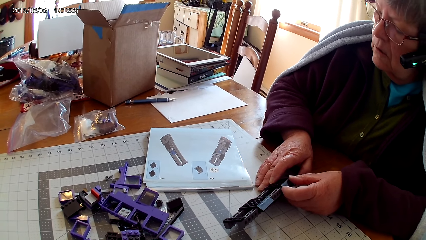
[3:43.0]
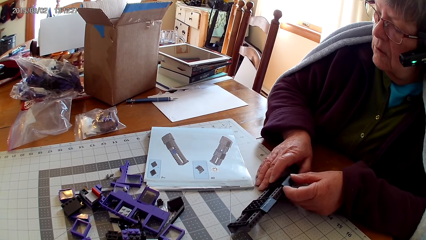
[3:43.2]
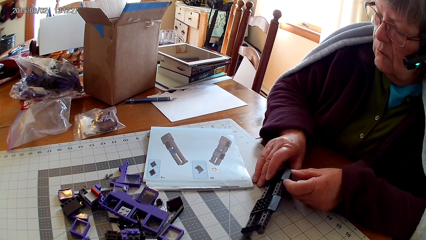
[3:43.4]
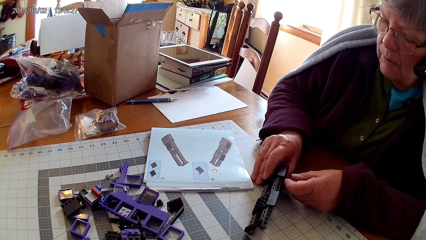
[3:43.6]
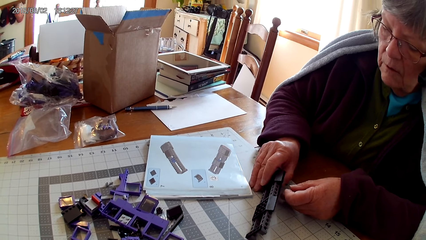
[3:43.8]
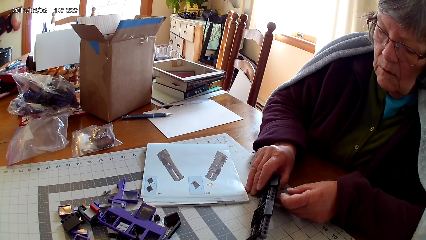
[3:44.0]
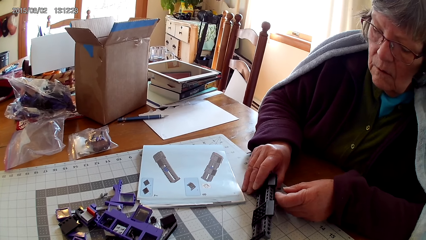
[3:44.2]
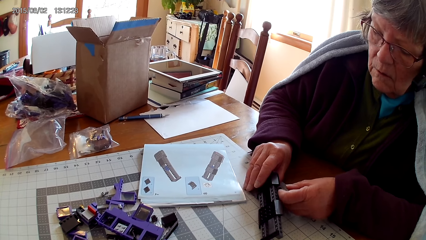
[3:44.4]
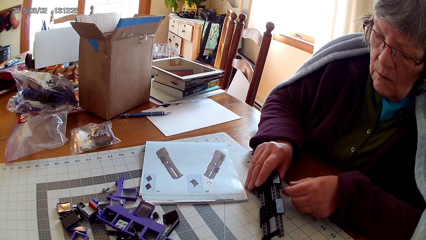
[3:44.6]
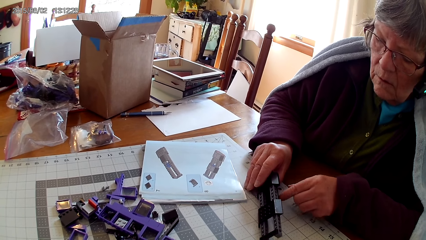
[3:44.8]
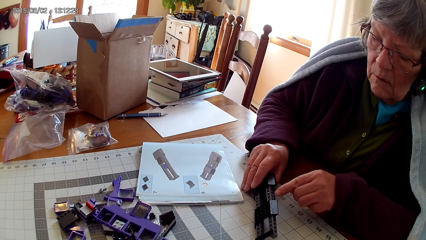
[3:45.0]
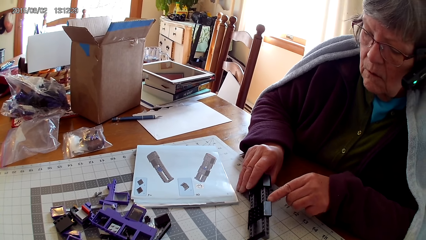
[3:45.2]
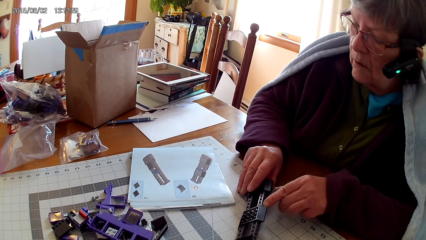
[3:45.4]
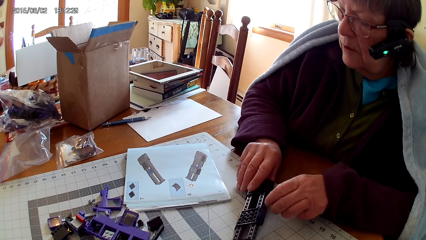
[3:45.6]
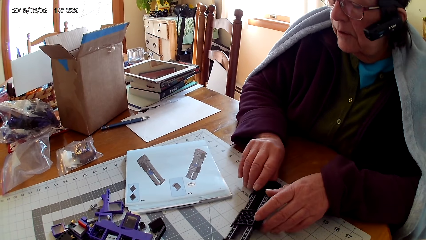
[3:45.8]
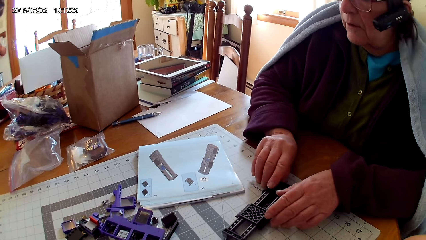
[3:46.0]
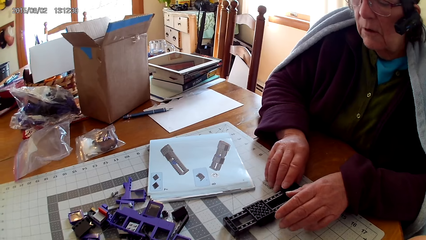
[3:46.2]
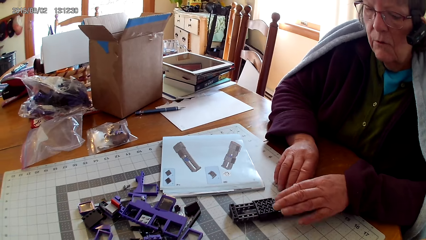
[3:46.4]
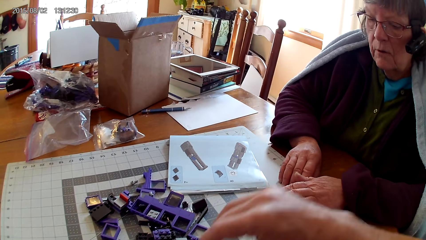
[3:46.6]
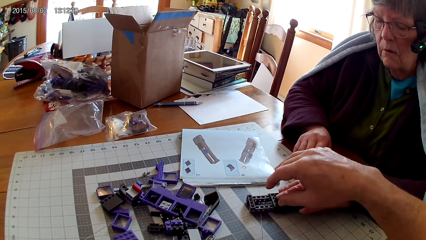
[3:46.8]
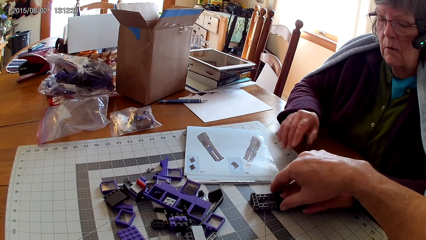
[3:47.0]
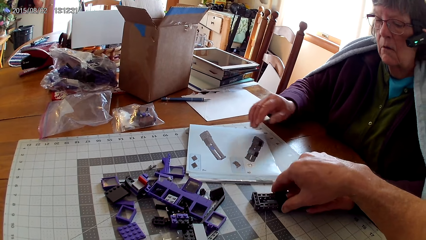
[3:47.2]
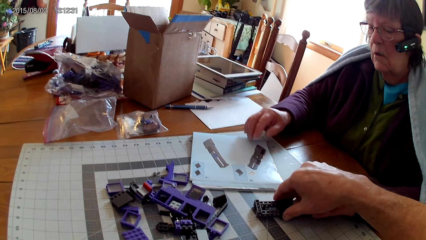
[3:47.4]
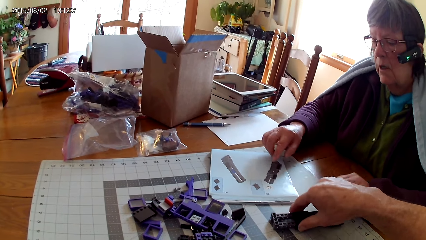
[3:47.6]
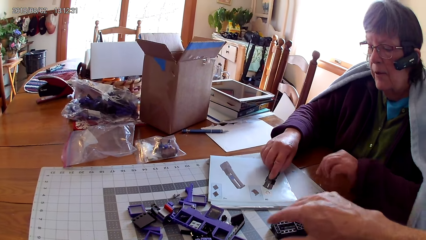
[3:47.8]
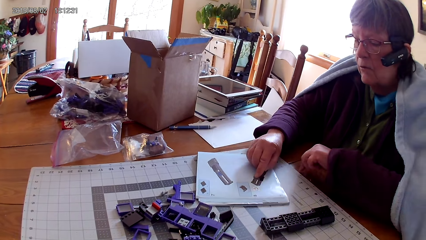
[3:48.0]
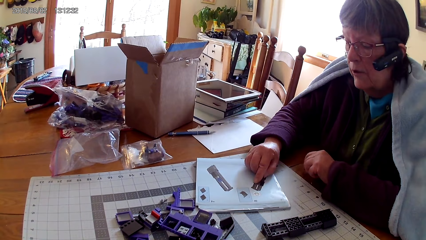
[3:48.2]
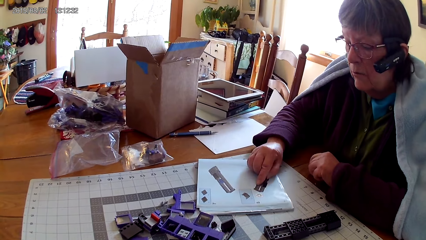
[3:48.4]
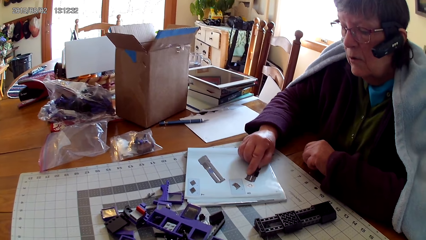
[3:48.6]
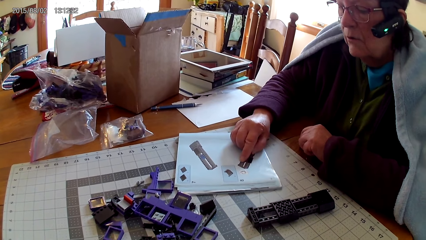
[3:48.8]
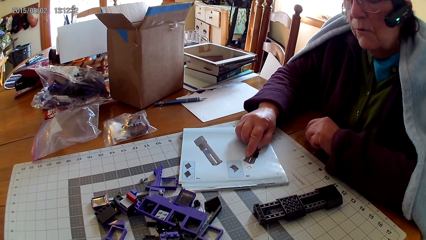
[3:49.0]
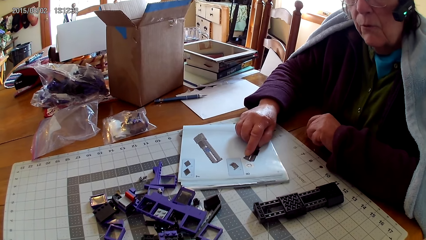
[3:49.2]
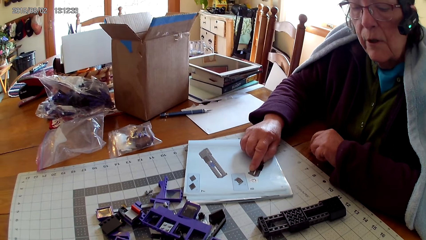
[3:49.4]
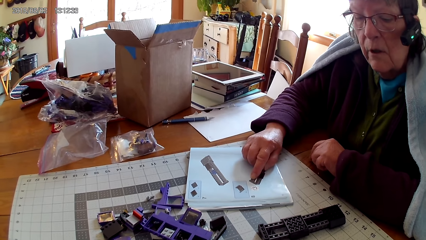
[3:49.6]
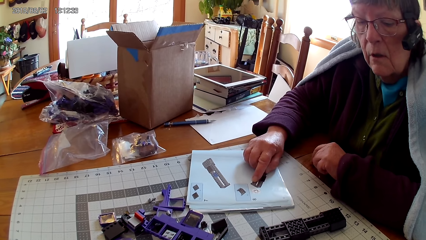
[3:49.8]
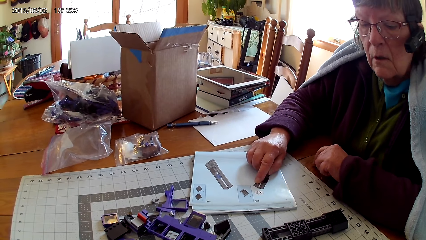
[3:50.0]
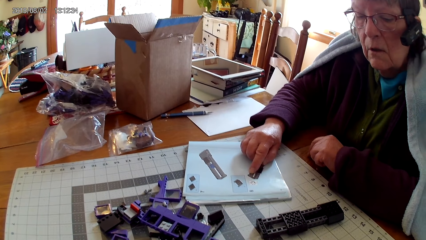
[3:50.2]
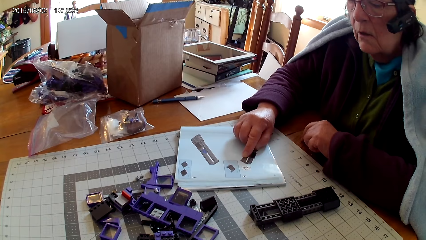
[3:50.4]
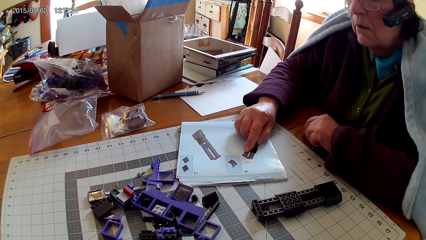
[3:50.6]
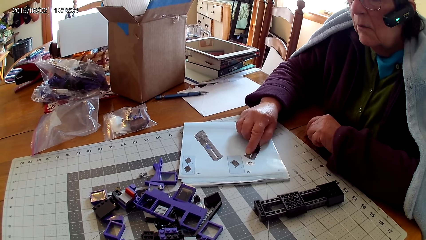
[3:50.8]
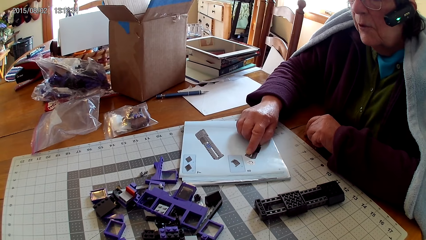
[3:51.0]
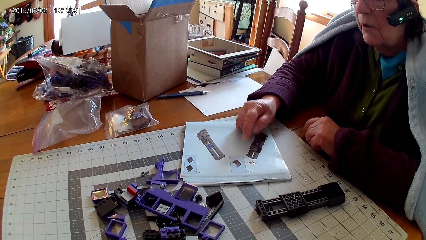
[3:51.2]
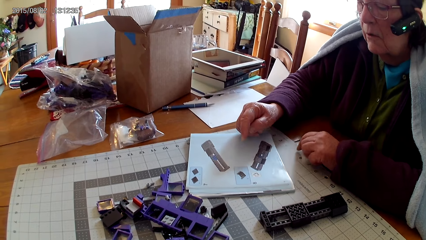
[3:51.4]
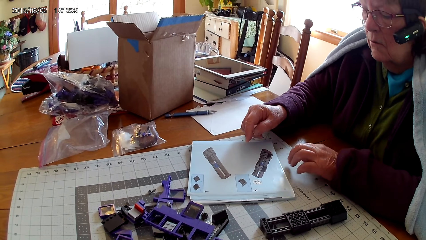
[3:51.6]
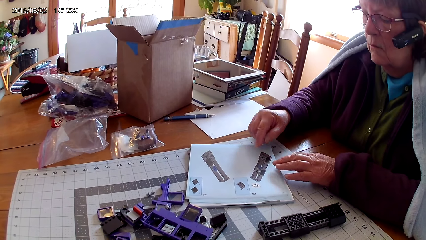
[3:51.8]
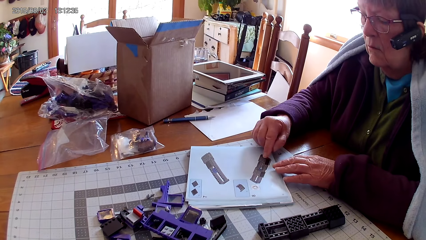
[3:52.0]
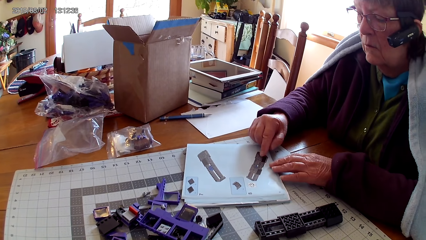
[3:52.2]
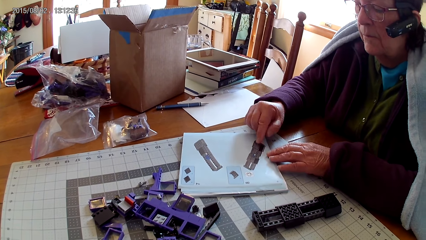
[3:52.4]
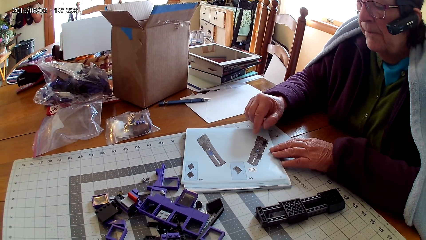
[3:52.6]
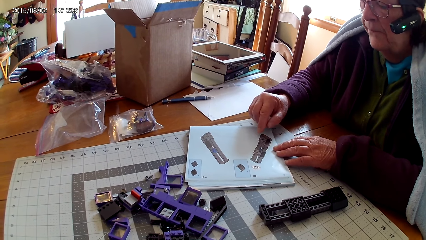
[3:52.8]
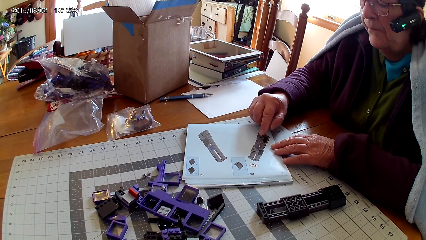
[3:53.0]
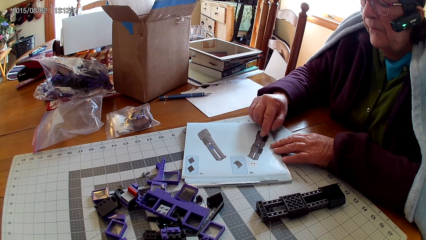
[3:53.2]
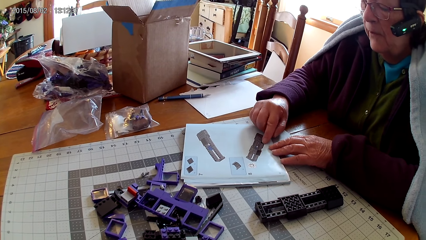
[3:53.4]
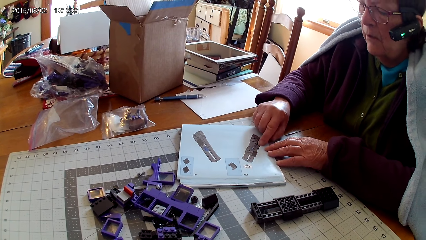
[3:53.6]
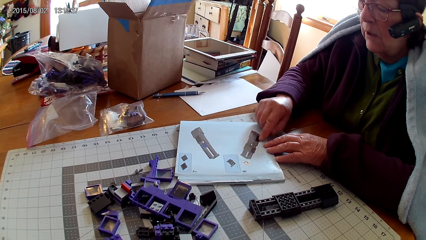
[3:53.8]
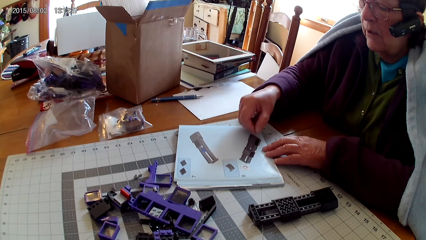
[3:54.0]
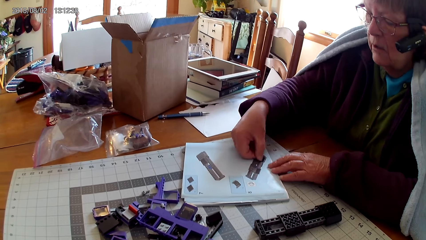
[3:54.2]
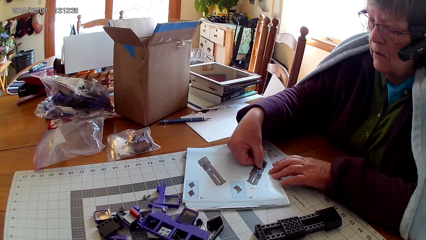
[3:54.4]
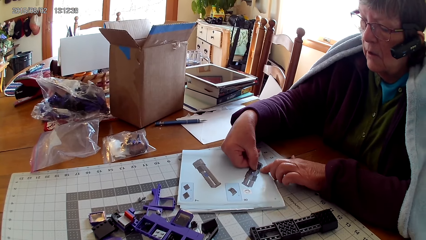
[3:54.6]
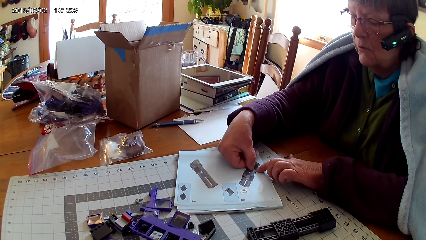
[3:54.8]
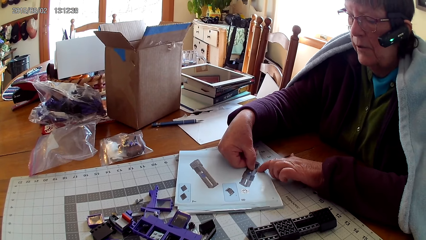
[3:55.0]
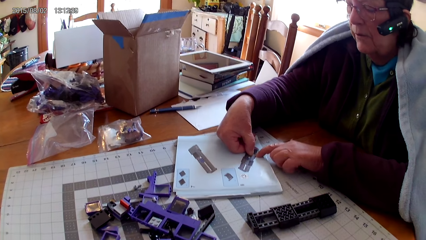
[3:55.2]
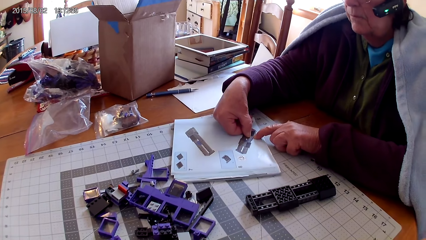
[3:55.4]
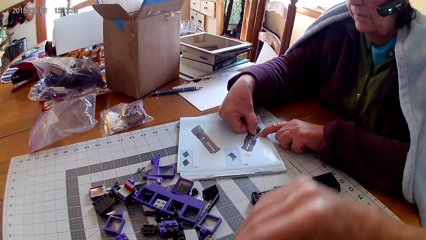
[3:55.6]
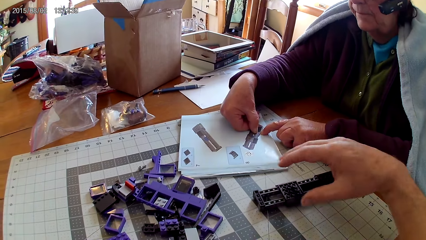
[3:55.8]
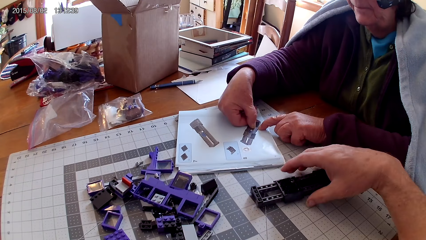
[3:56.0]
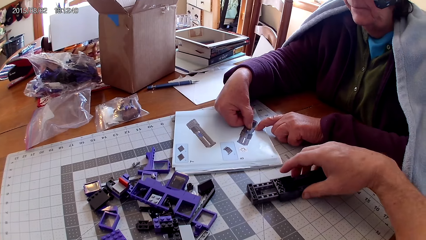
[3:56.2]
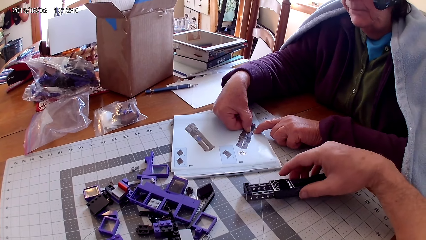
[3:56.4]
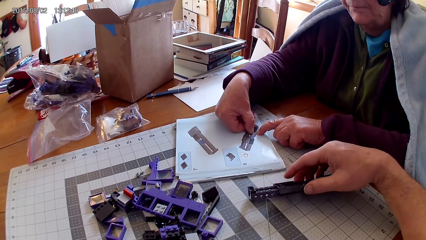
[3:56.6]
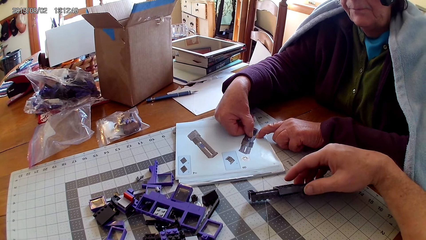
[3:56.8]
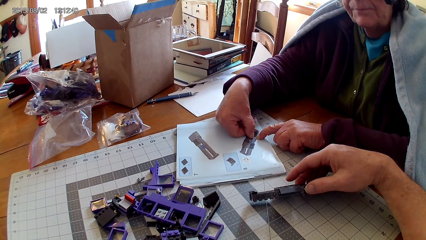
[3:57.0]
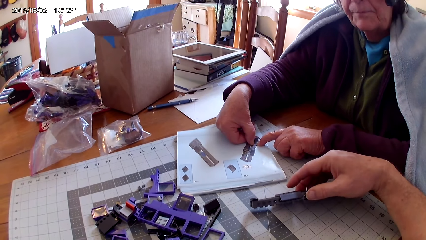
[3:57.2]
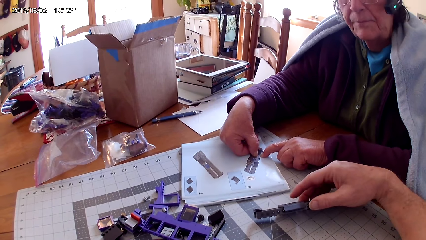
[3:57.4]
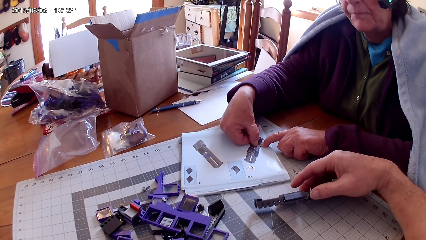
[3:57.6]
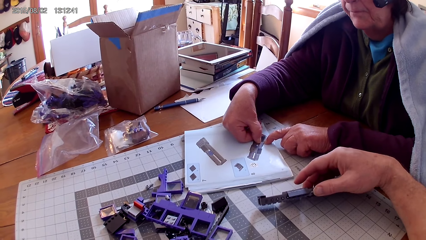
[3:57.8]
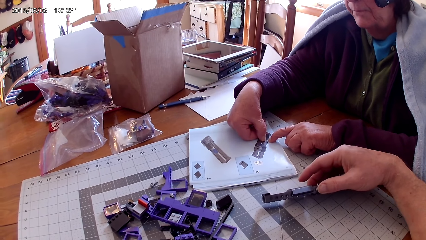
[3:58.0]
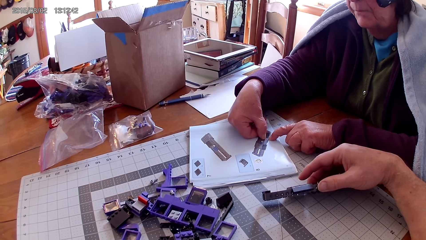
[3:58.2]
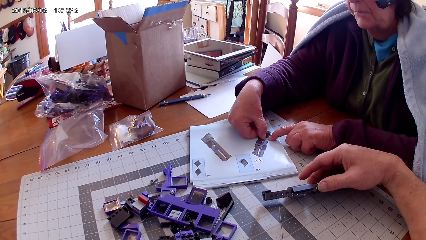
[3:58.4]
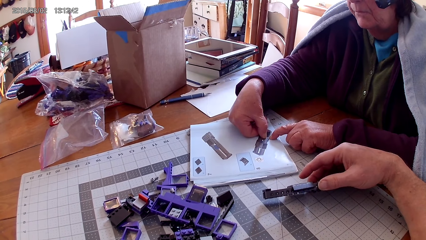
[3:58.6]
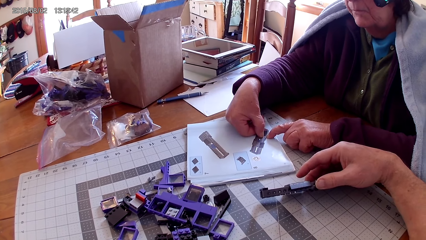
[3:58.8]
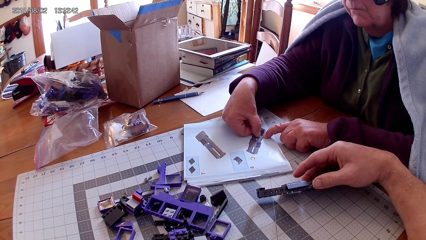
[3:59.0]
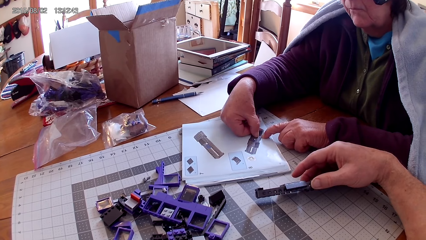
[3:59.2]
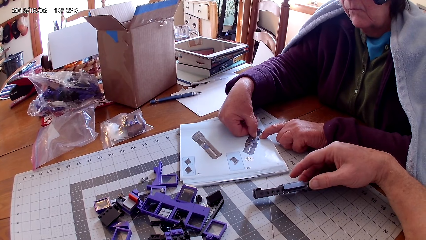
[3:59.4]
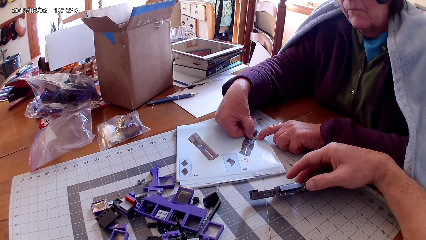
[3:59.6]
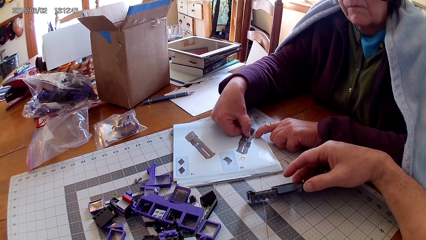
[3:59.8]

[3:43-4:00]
A person looks on the manual book. The person looks at something. The person puts an object on the table. The camera wearer takes an object. They hold a plastic. The person points a picture in the manual book. The person holds the book with her finger. The camera wearer removes their hand from an object. The person looks on something. The camera wearer looks around. They look around again. The person points the picture in the manual book with both hands. The camera wearer holds the plastic. They take an object.
